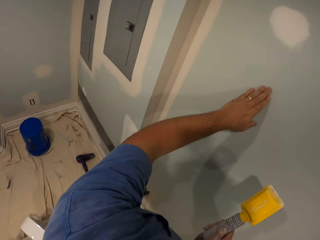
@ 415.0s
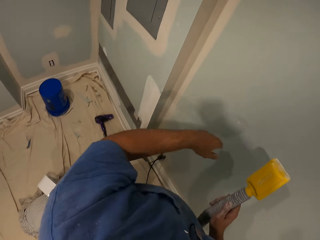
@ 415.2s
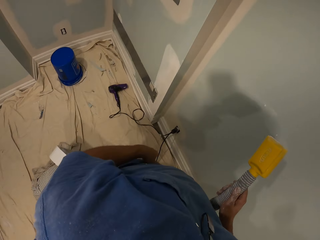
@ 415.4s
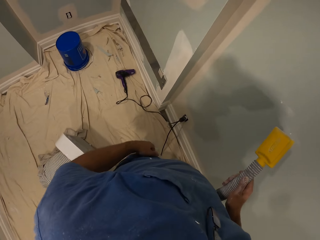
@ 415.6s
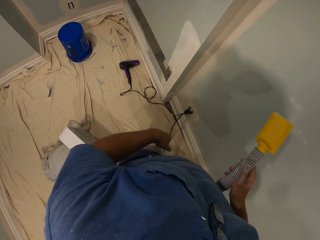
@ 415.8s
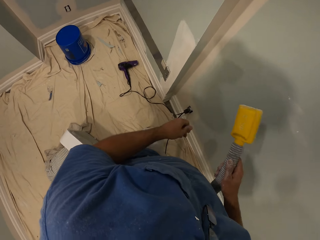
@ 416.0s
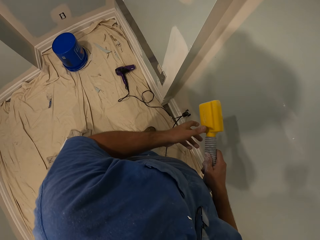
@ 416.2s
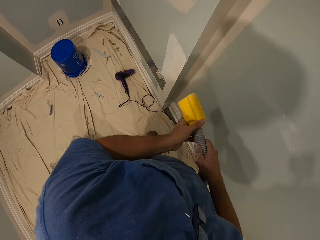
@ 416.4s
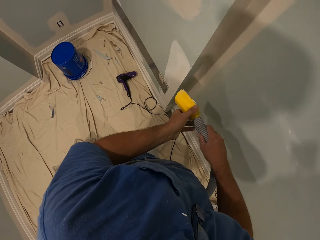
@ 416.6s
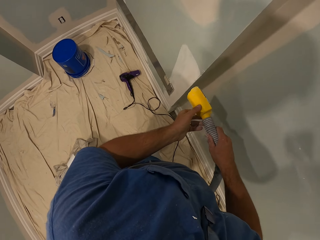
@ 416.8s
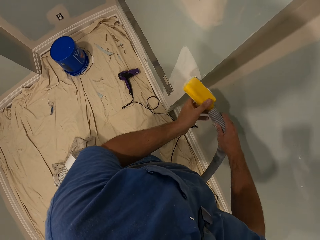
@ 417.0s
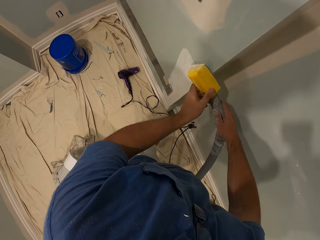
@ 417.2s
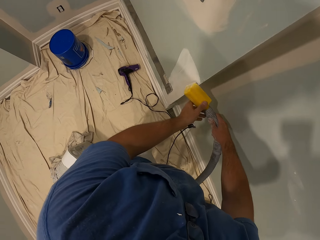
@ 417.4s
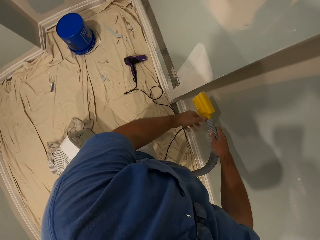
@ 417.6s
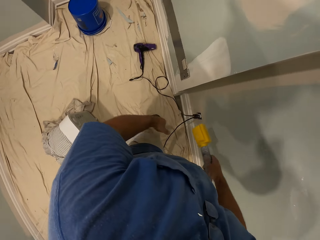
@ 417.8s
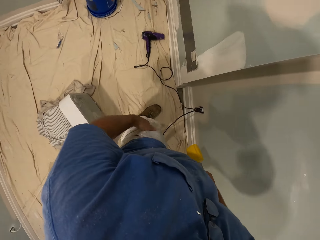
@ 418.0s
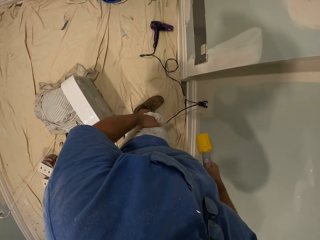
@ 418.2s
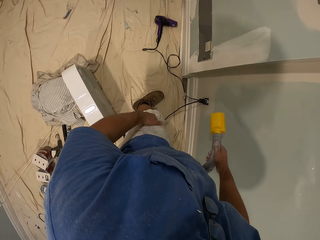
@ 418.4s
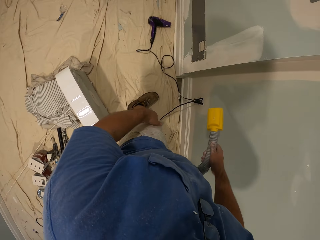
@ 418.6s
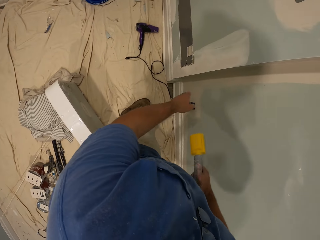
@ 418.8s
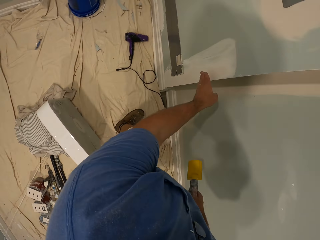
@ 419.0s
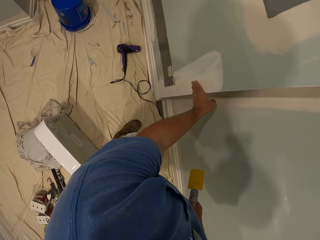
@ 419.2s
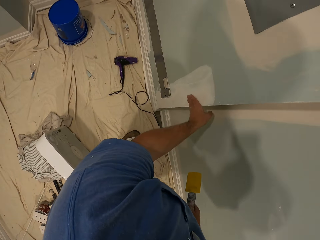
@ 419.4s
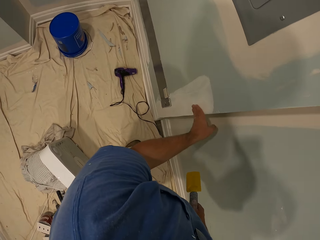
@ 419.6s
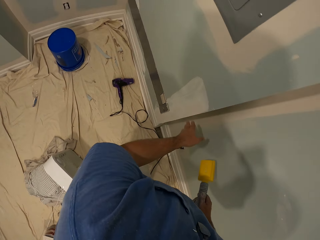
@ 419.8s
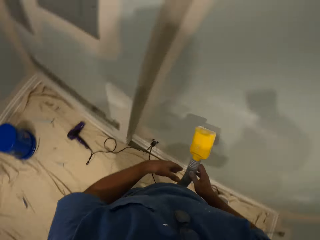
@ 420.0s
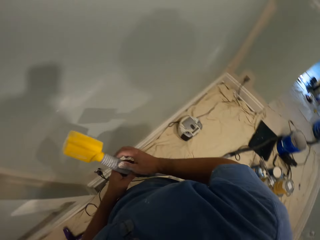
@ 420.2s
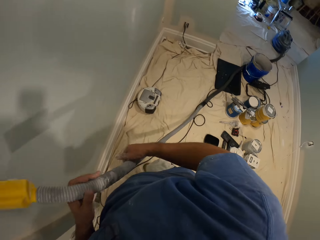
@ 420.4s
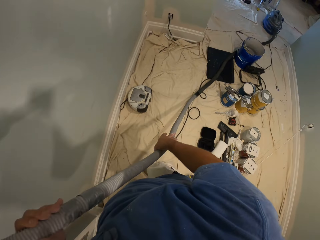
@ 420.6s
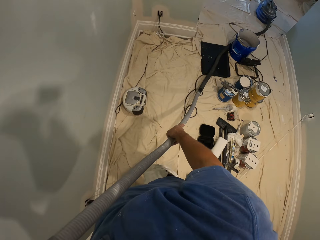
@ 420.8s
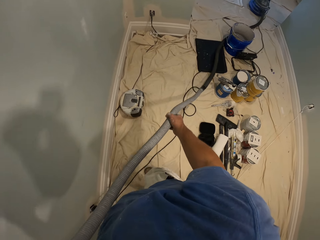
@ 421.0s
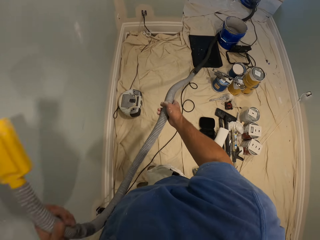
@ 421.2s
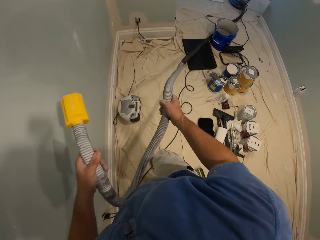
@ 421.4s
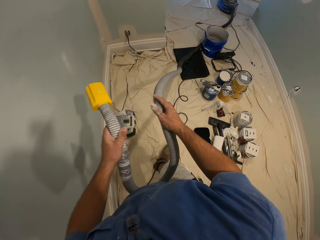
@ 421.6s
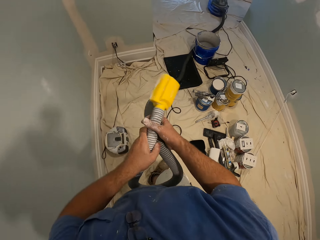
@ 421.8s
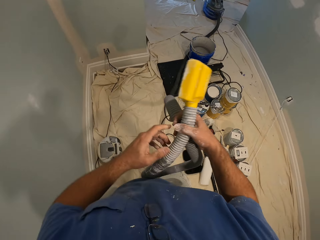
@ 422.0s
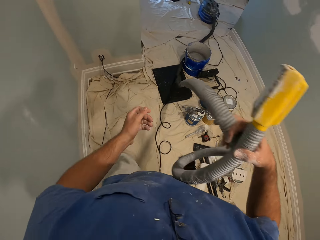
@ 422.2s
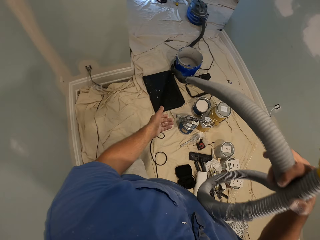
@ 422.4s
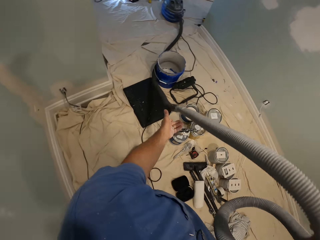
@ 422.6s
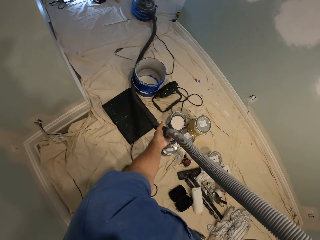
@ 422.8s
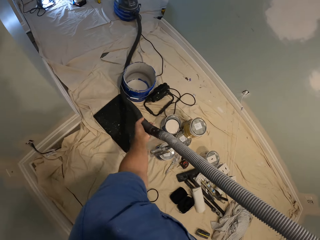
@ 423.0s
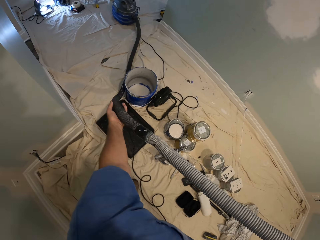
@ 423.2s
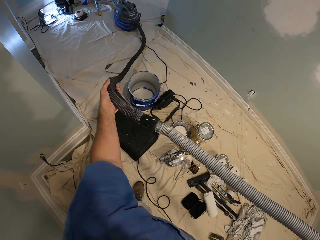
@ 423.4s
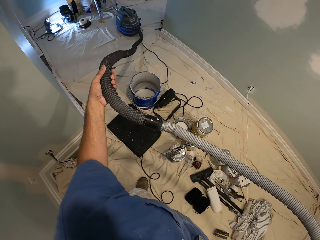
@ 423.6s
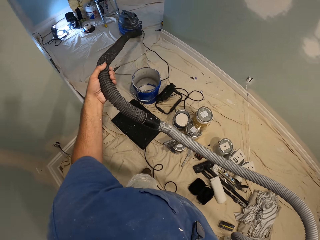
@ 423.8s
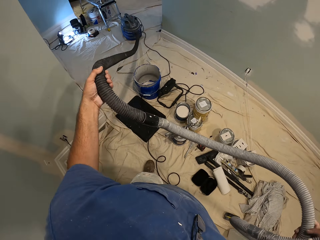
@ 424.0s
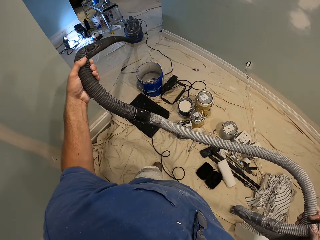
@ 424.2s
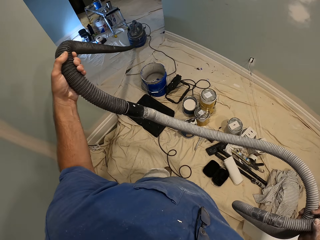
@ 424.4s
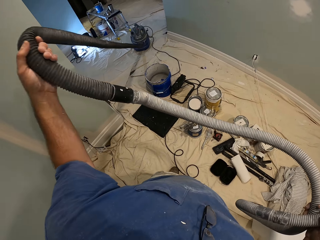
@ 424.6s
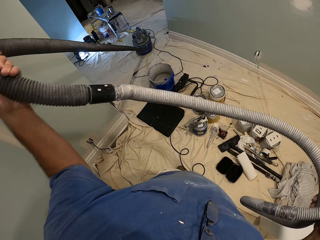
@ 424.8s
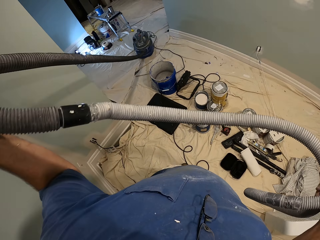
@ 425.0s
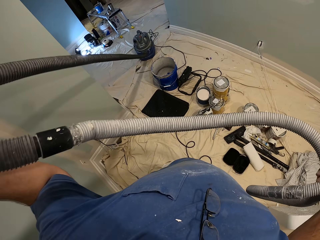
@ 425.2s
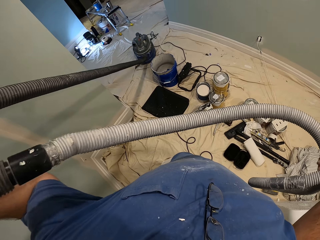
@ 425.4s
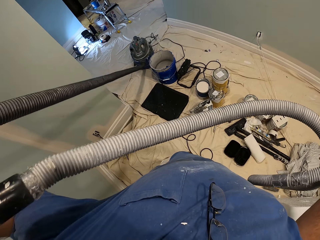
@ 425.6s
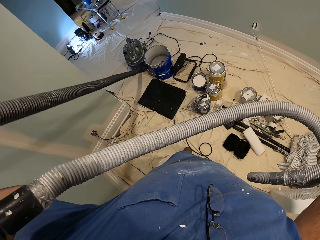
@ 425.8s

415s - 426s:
The camera wearer holds the wall sanding machine with both hands. He smoothens the wall with the wall sanding machine. He holds the wall sanding machine with his right hand. He touches the wall with his left hand. He transfers the wall sanding machine from his right hand to his left hand. He pulls the hand sander machine forward by the hose with both hands.

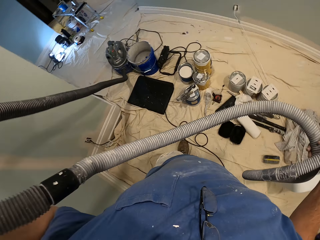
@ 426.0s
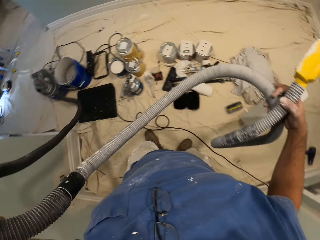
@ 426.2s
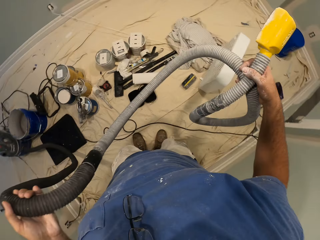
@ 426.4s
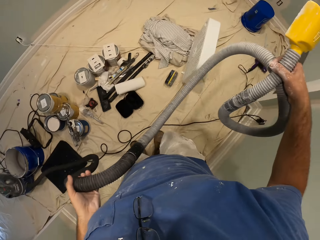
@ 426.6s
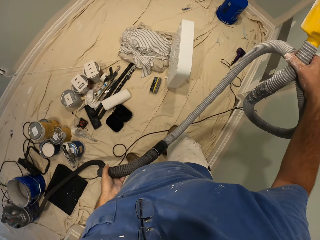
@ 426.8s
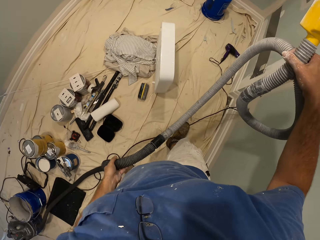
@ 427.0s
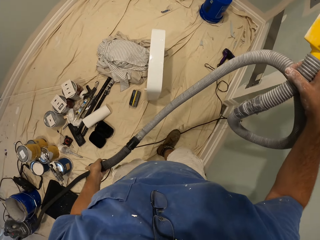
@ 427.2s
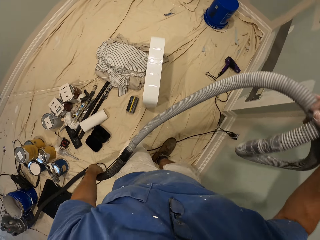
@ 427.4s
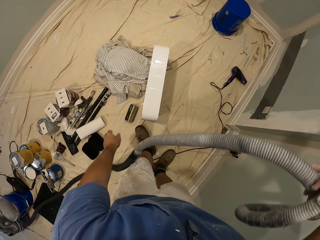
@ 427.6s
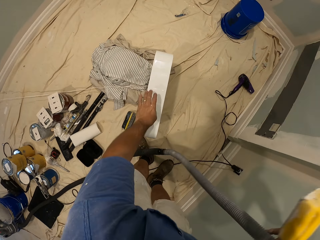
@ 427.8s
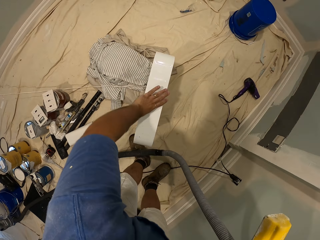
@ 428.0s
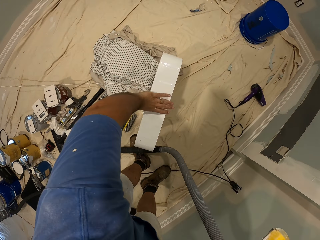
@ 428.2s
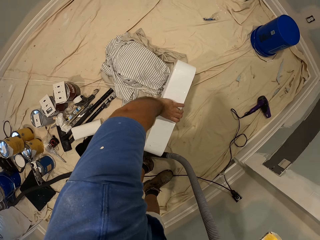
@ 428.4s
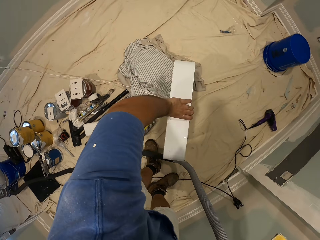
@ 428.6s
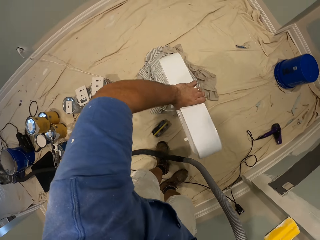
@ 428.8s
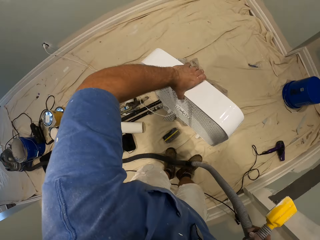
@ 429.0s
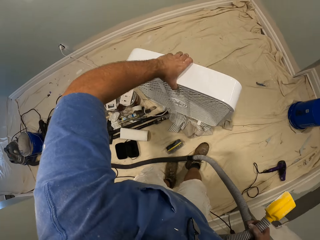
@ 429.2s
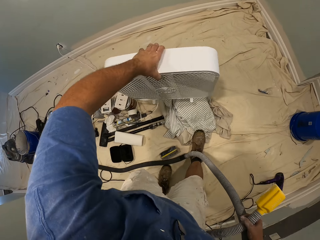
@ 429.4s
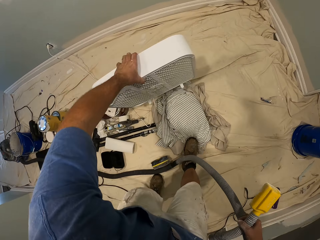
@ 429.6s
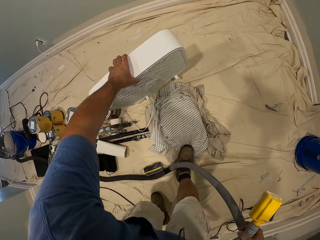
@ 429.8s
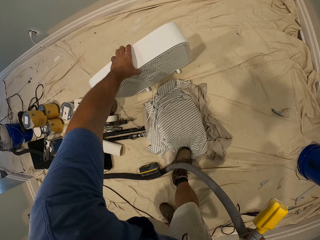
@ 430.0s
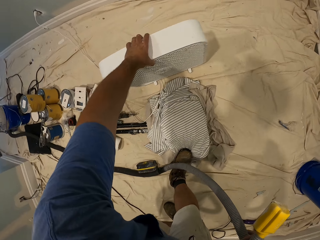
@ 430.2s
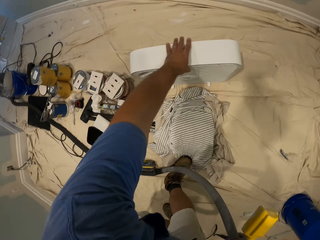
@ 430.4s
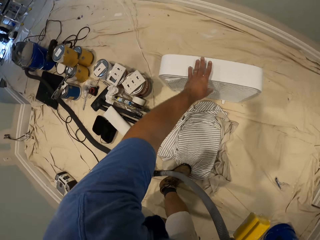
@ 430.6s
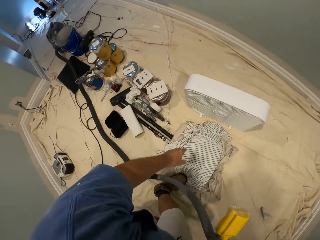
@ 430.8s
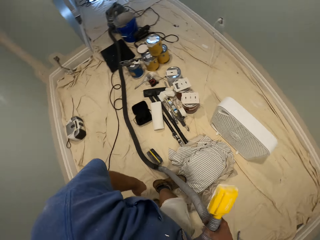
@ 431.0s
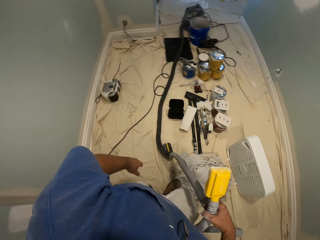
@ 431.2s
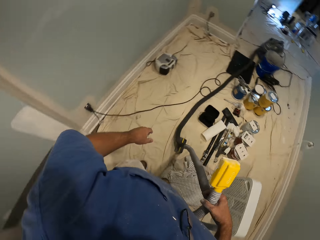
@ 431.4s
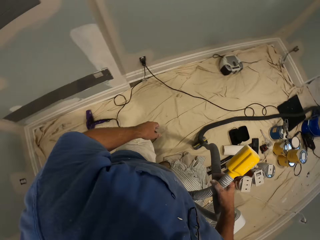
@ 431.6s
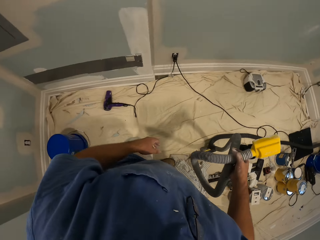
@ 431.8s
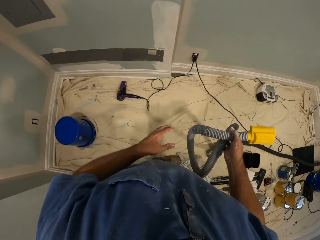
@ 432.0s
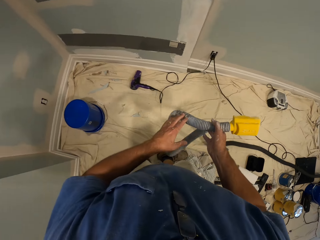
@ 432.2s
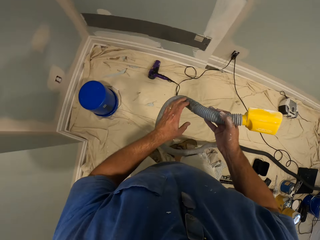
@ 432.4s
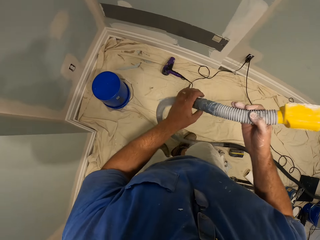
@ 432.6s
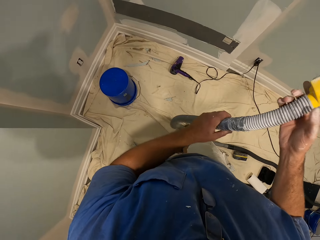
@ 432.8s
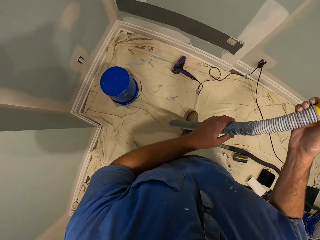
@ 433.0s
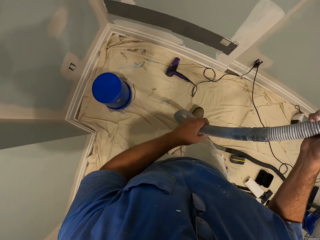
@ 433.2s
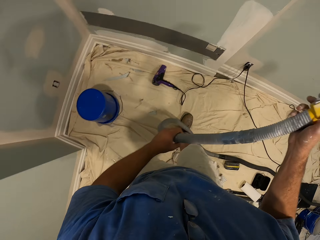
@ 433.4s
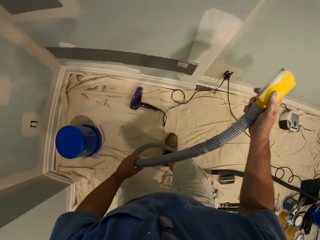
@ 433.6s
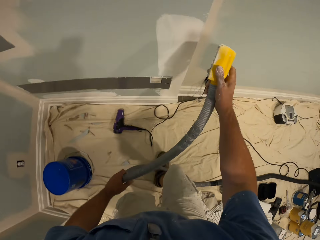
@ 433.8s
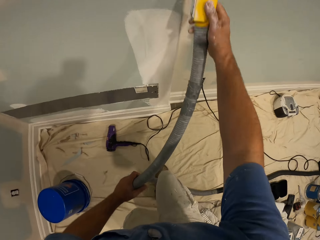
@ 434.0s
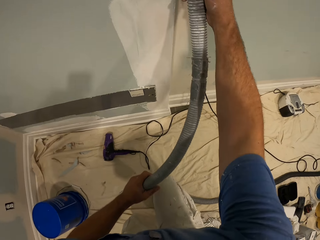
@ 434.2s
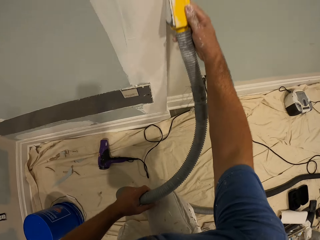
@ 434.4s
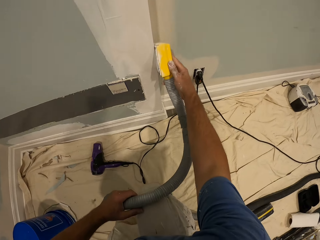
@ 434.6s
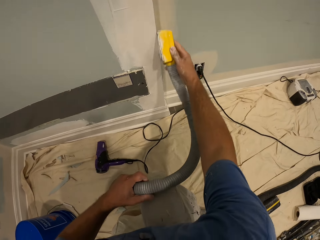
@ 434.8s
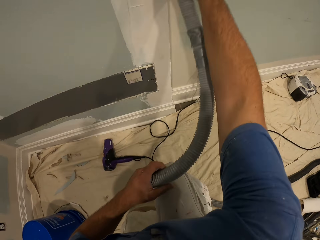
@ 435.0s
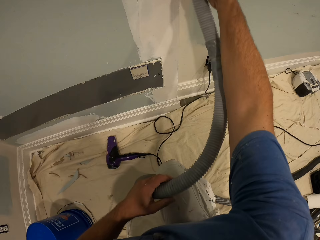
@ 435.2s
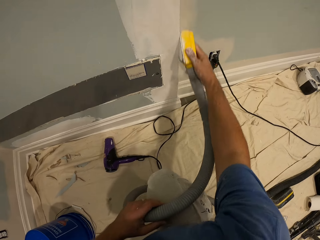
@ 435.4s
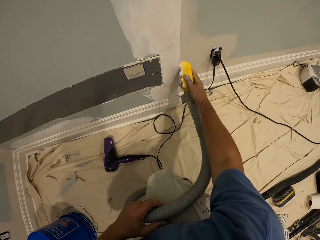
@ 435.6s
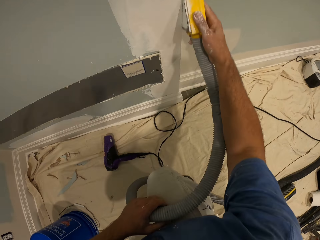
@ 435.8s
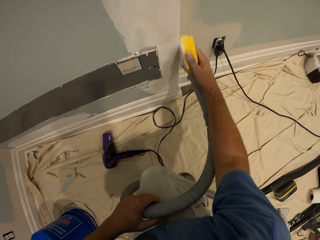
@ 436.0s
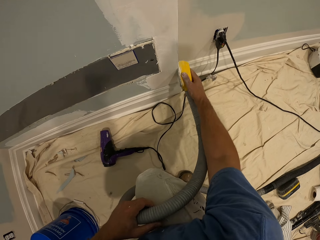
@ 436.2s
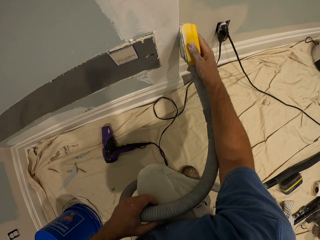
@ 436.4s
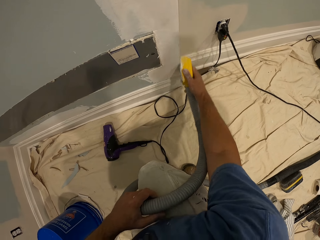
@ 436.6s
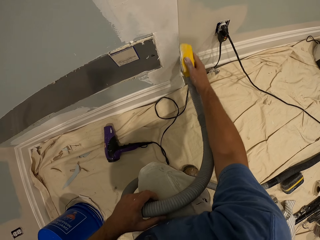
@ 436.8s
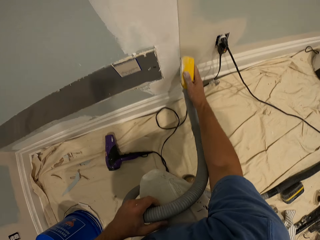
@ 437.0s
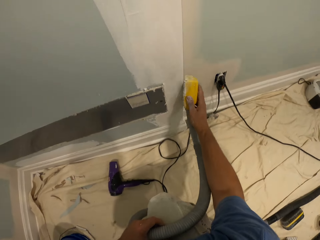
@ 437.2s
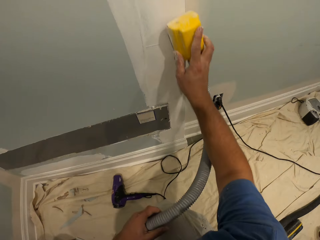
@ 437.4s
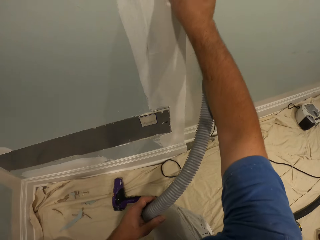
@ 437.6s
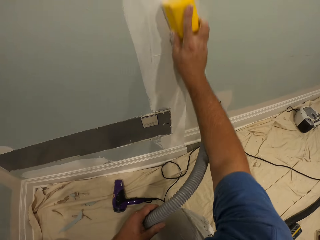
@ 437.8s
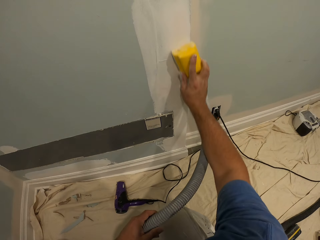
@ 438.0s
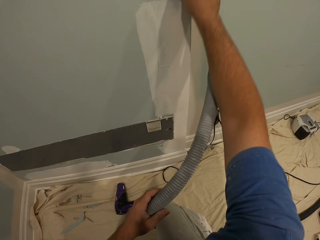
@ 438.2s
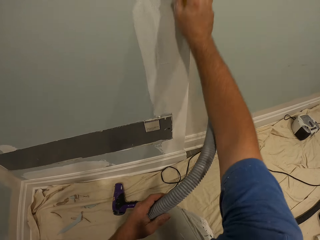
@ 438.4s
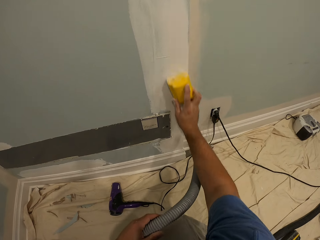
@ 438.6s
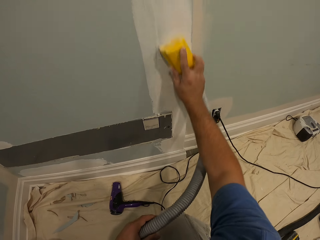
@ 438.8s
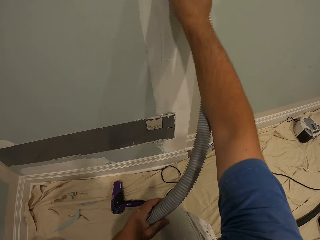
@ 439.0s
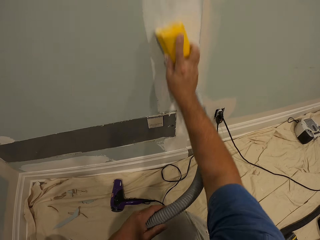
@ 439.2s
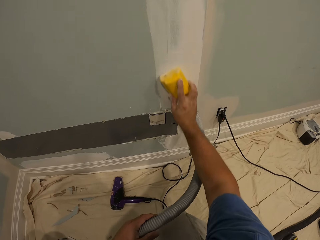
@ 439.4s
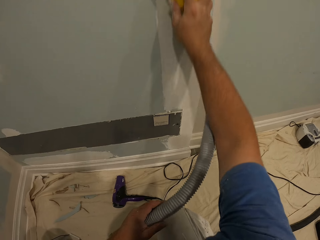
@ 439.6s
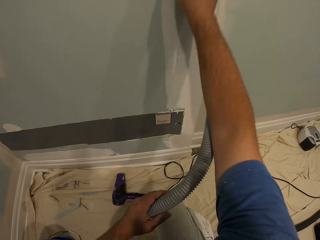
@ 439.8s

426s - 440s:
The camera wearer picks up a fan on the floor with his left hand. He drops the fan on the floor. He holds the pipe of the wall sanding machine with his left hand. He smoothens the wall with the hand sander.
